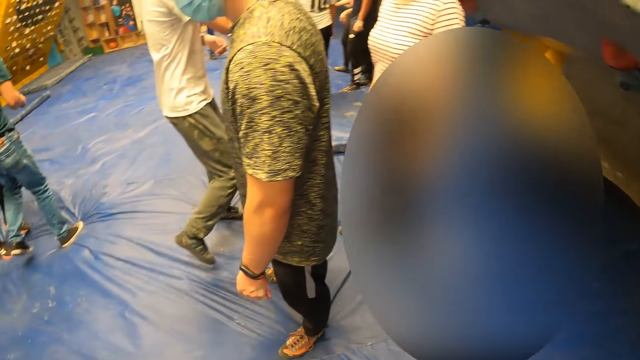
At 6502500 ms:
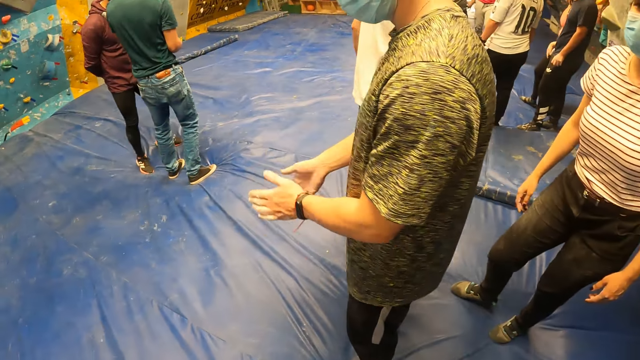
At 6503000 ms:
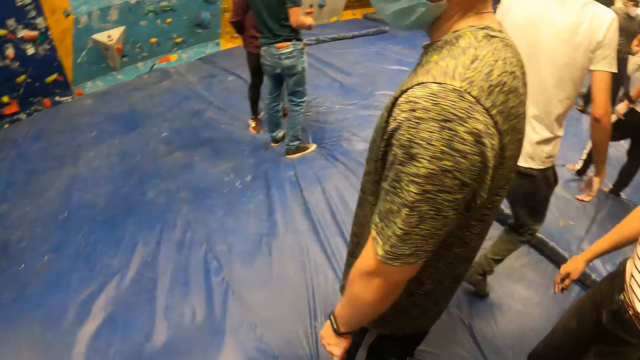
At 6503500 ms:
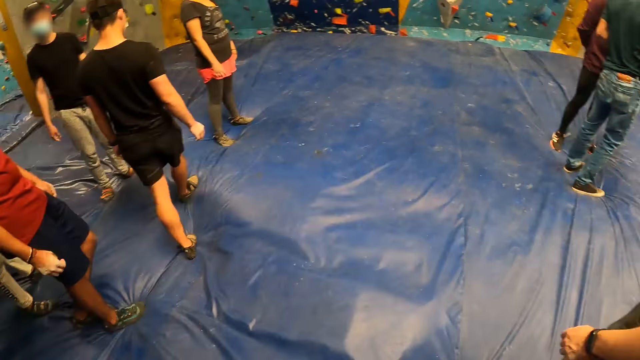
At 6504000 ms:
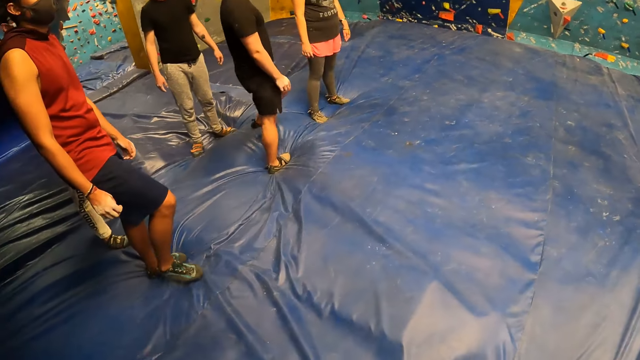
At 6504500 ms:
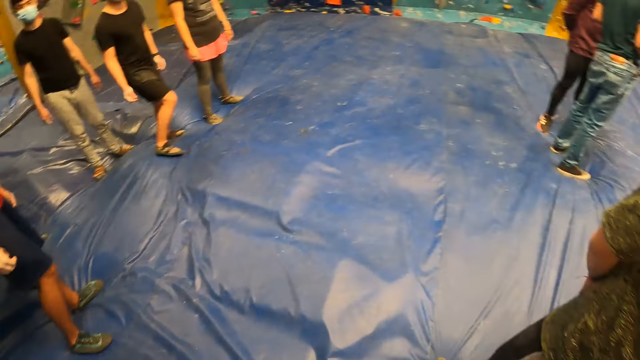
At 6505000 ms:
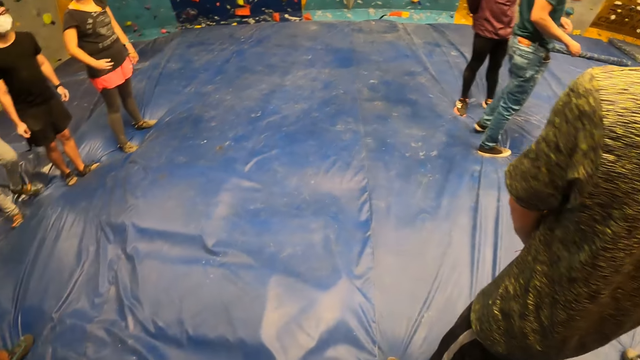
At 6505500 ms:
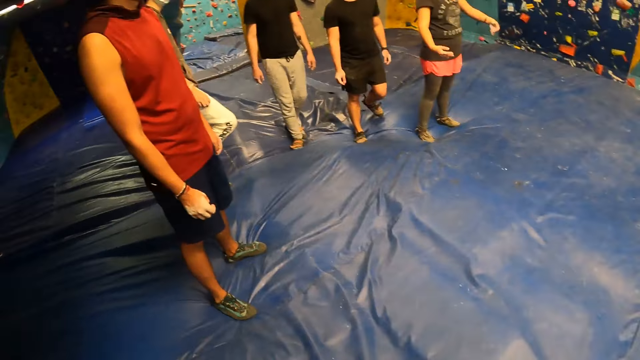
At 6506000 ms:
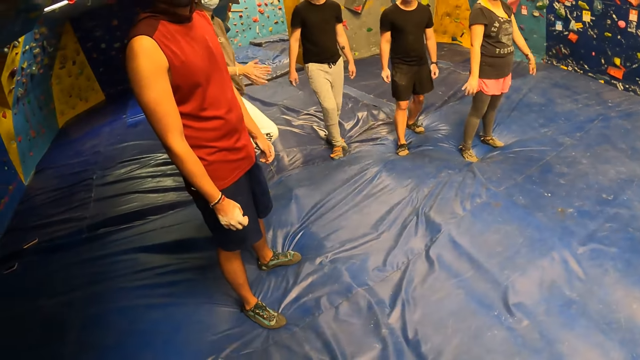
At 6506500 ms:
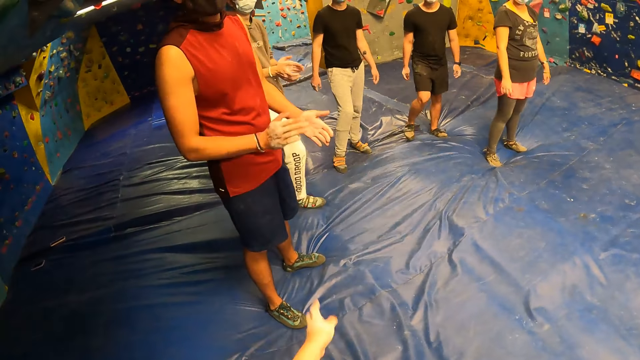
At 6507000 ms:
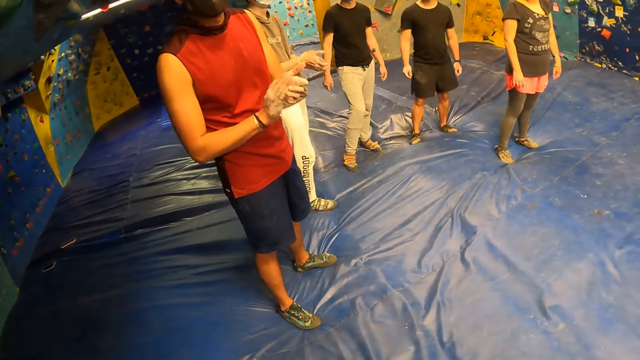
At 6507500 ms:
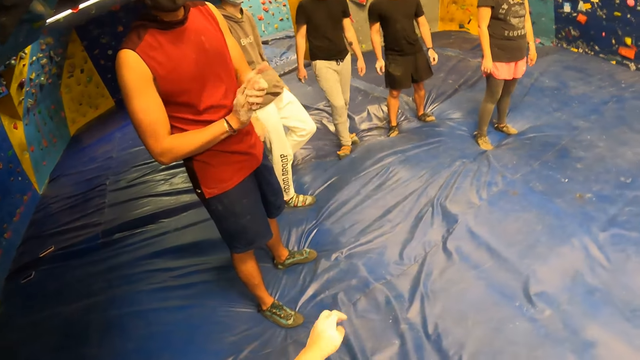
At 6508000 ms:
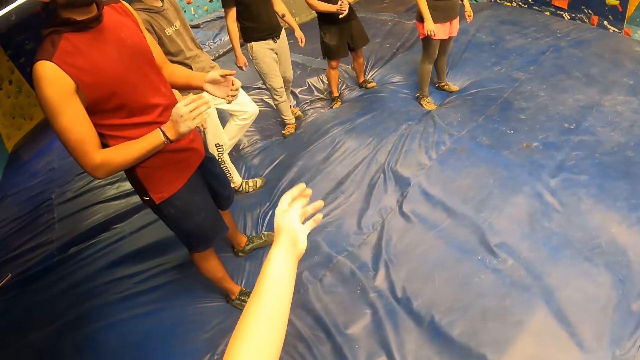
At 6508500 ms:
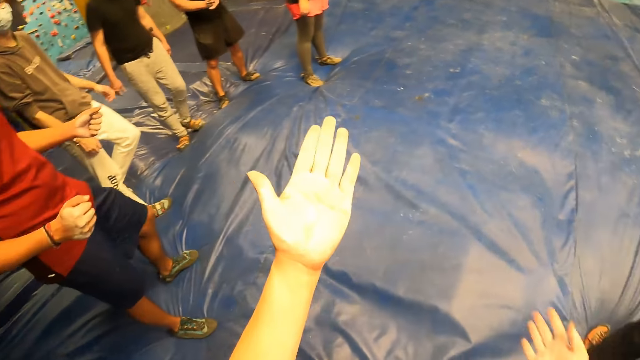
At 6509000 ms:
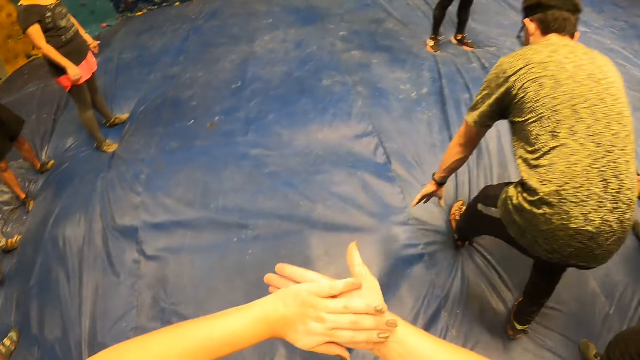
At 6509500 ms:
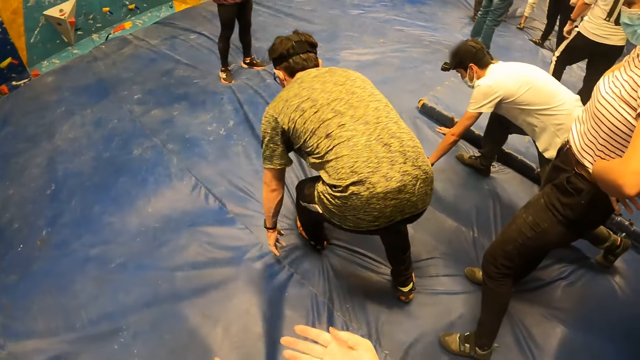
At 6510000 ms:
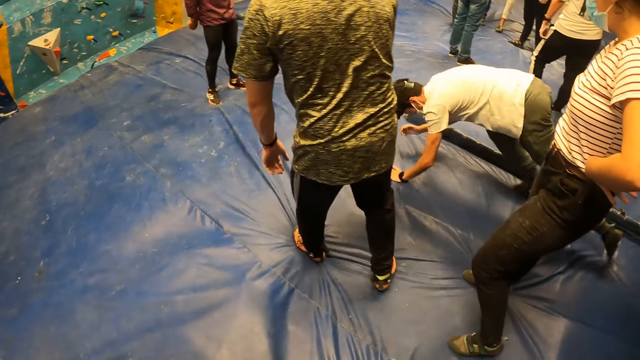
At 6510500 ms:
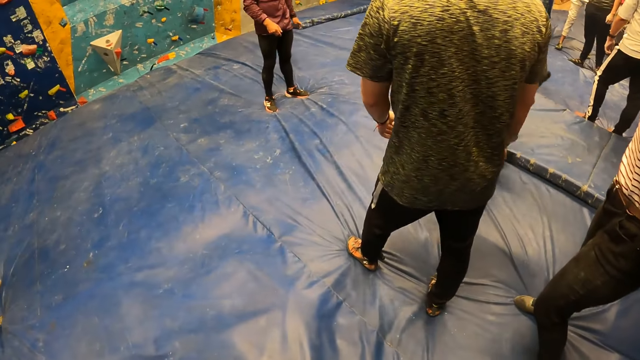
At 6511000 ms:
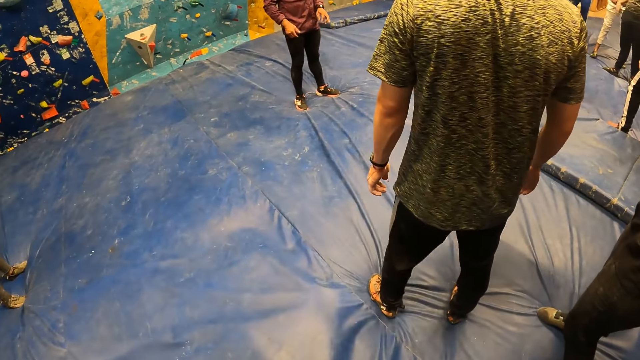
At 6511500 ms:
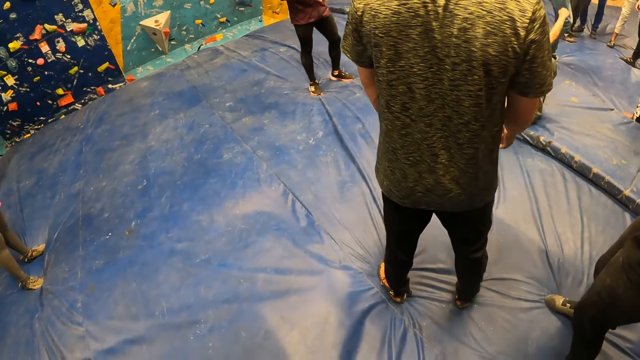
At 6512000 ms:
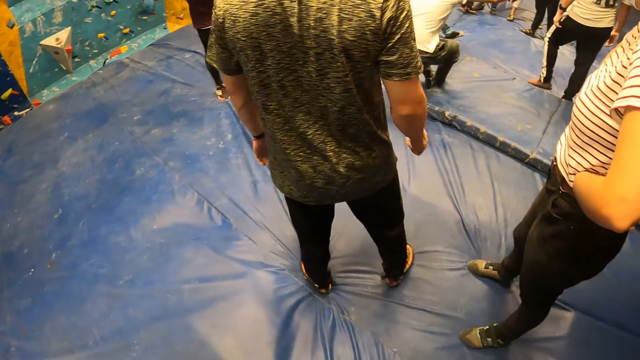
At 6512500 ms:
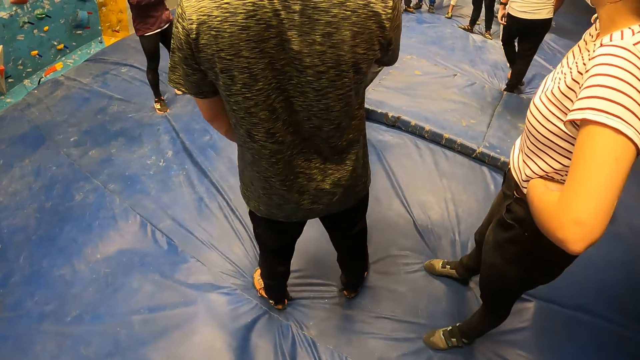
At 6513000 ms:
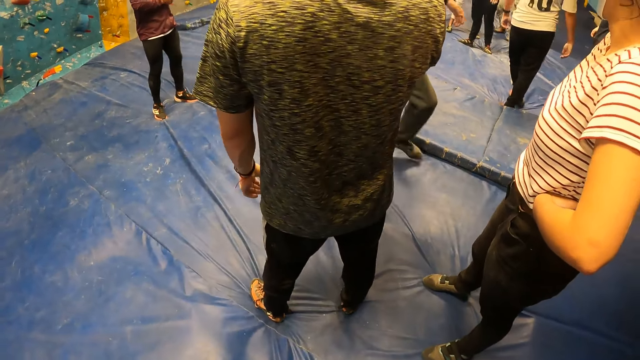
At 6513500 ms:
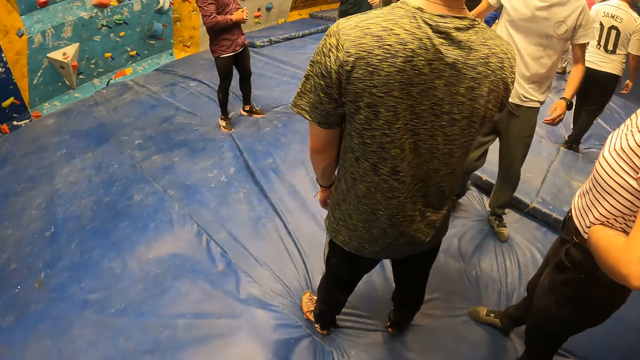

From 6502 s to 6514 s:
The camera wearer turns left. They lift the left arm. They rub both hands together.

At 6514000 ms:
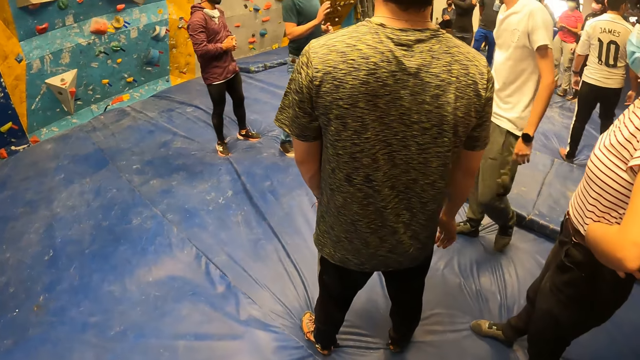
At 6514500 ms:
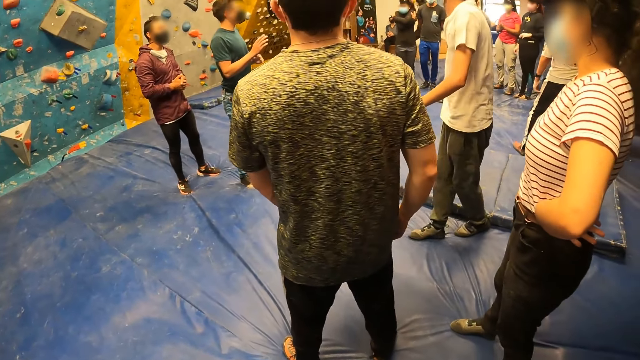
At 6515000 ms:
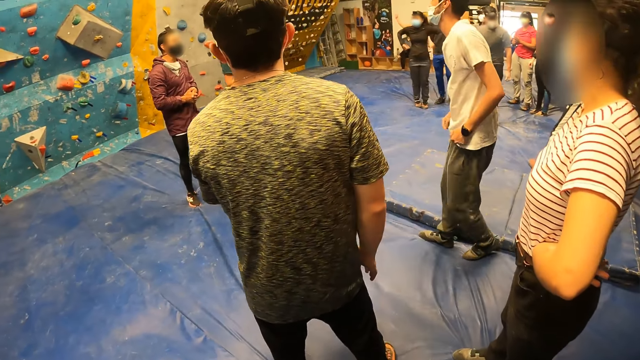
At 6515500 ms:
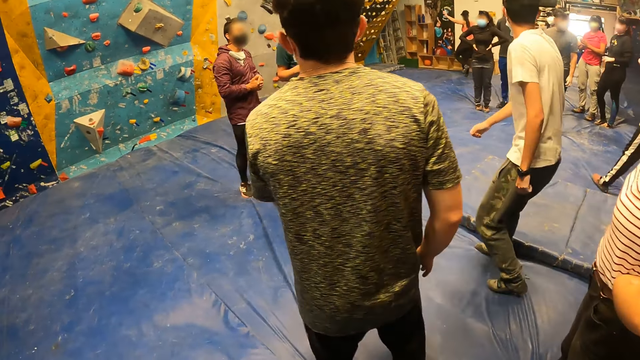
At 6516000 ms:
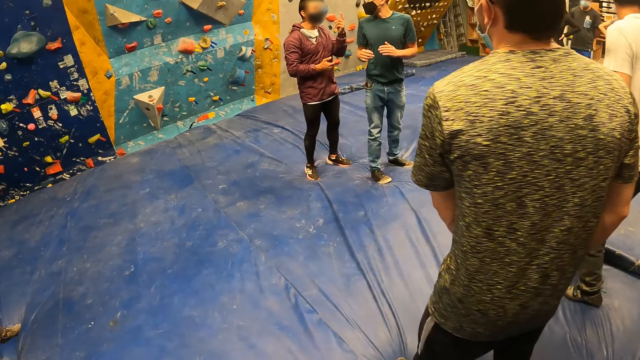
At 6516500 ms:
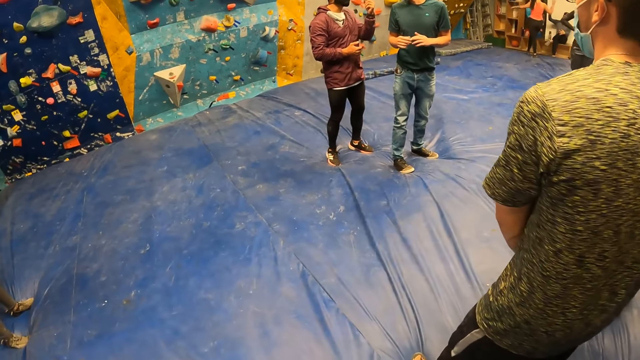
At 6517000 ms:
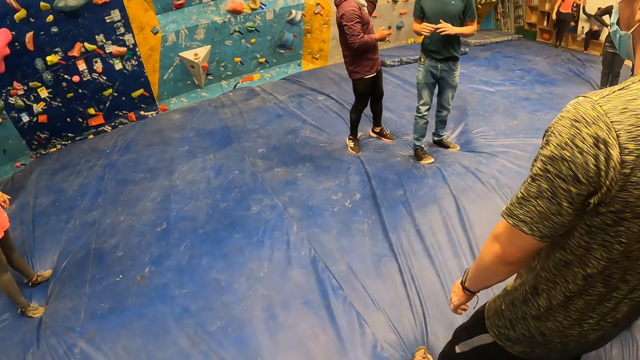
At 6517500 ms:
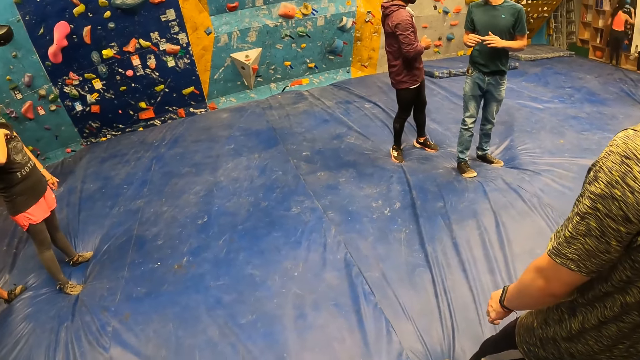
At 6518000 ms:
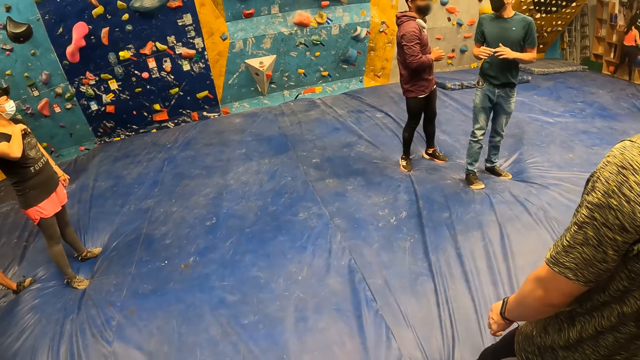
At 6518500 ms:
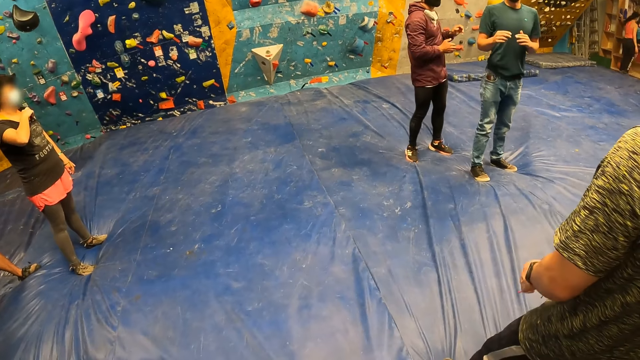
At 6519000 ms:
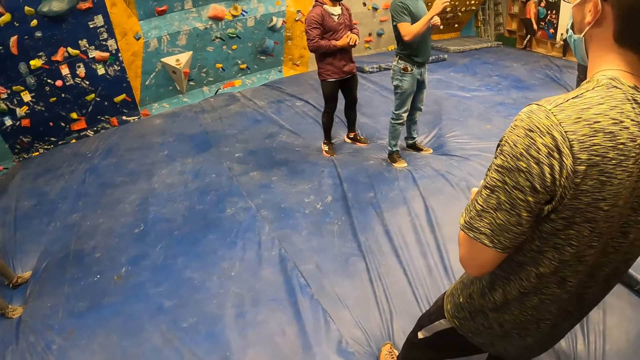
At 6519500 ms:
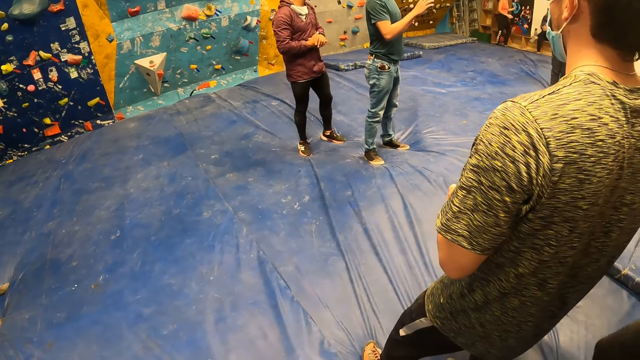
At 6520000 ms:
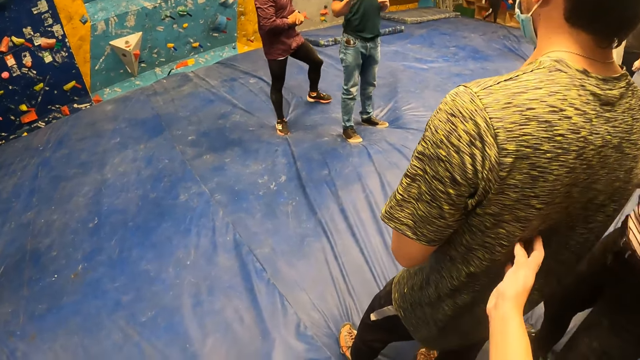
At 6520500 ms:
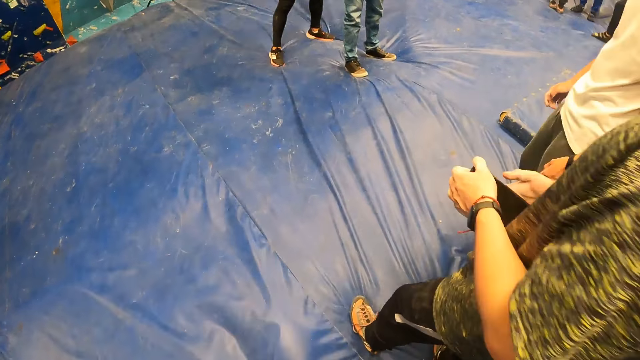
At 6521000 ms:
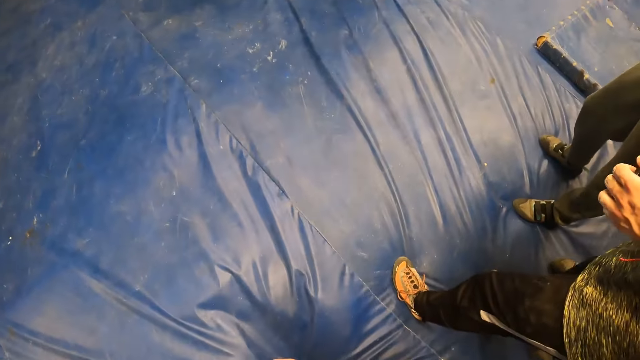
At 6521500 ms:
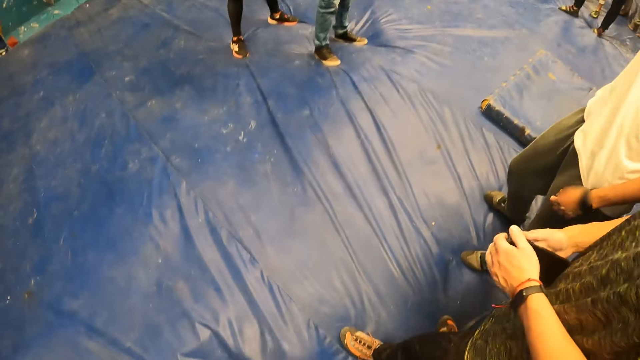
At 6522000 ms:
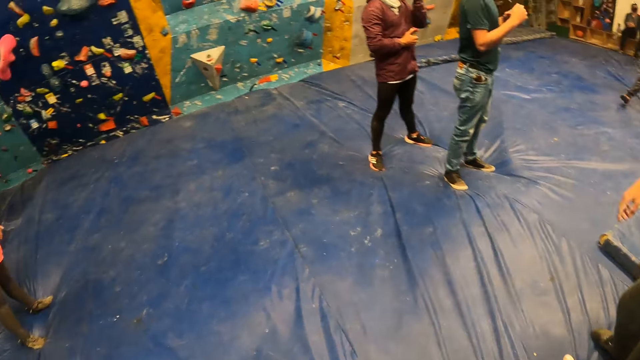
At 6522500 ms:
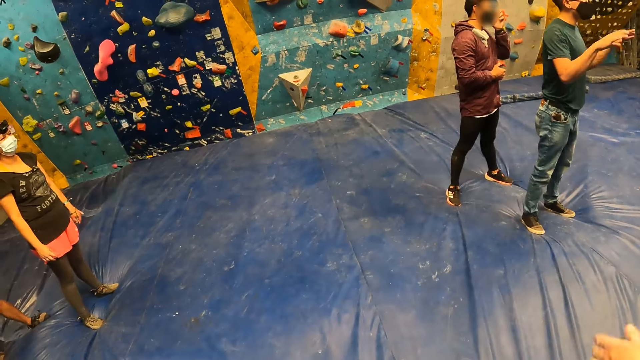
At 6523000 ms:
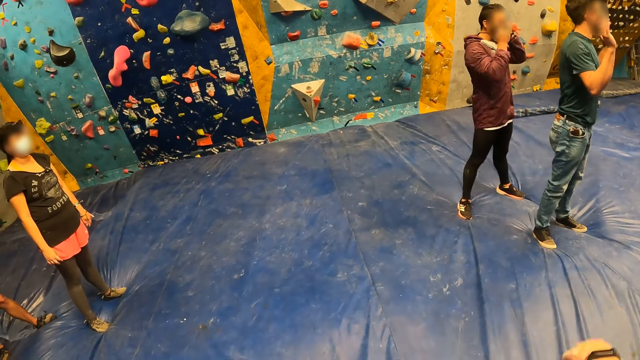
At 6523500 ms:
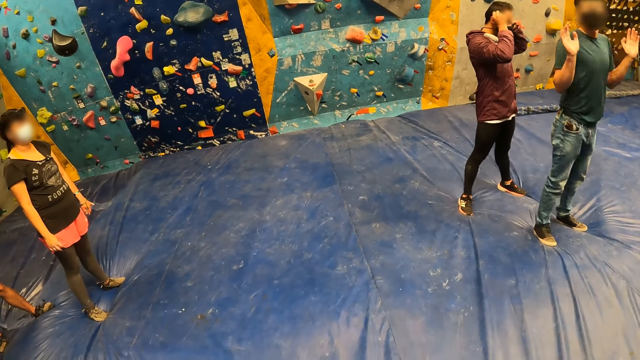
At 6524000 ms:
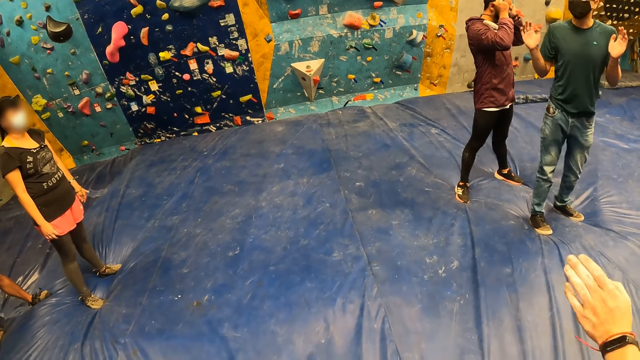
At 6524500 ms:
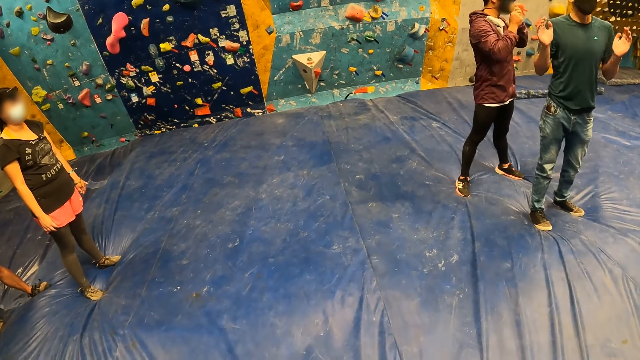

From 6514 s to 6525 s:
The camera wearer taps the man at the back with her right hand.
